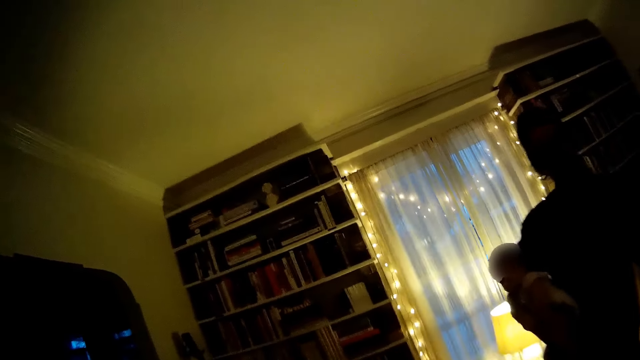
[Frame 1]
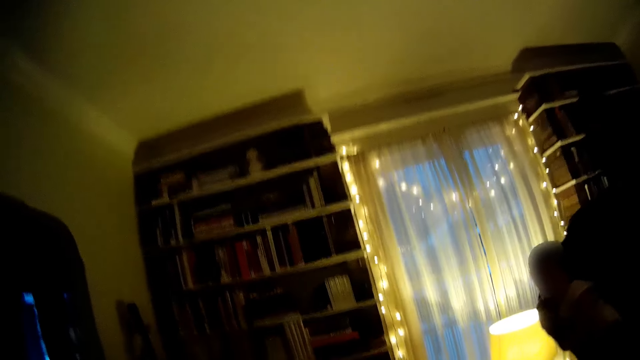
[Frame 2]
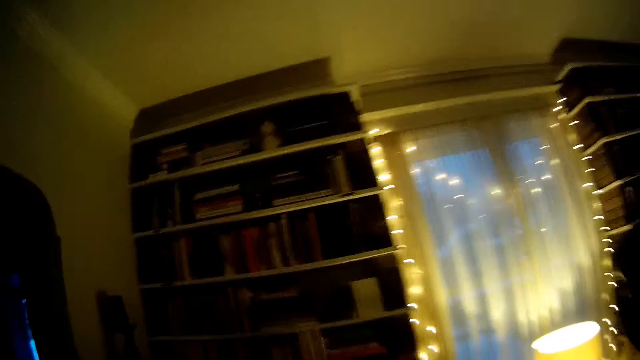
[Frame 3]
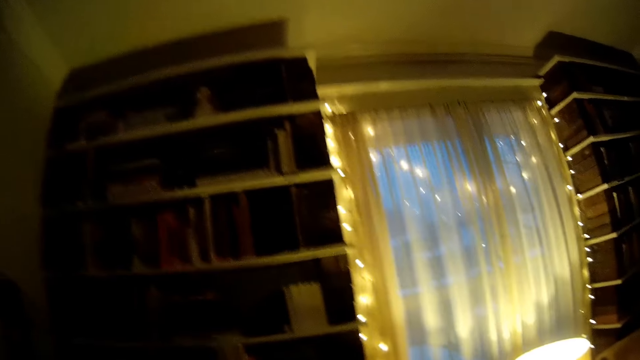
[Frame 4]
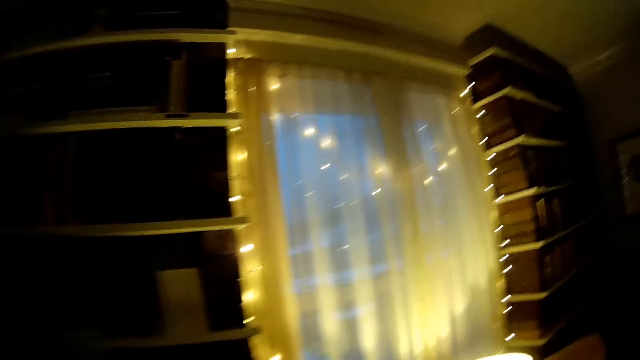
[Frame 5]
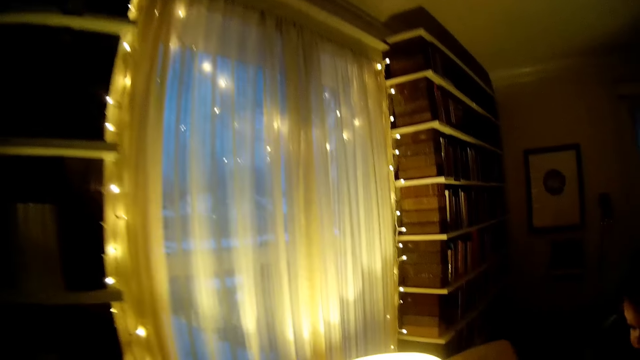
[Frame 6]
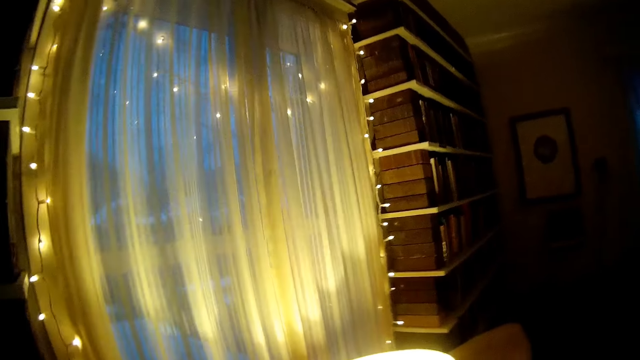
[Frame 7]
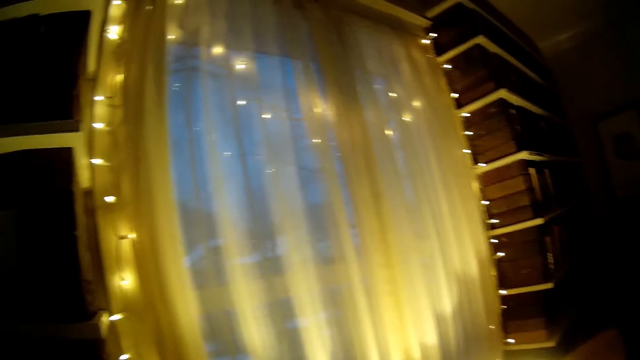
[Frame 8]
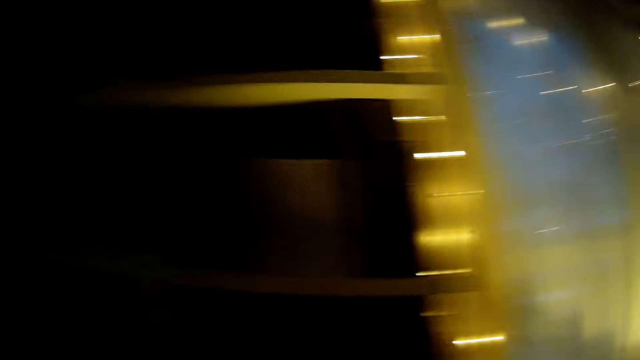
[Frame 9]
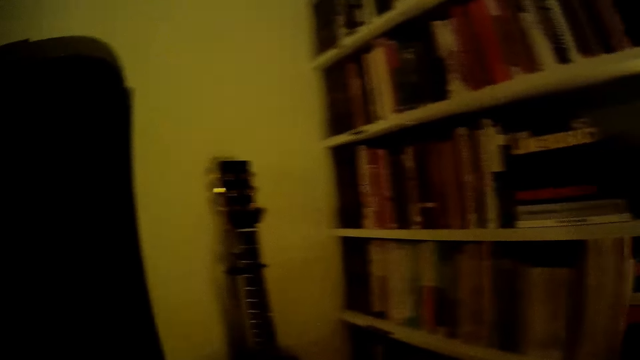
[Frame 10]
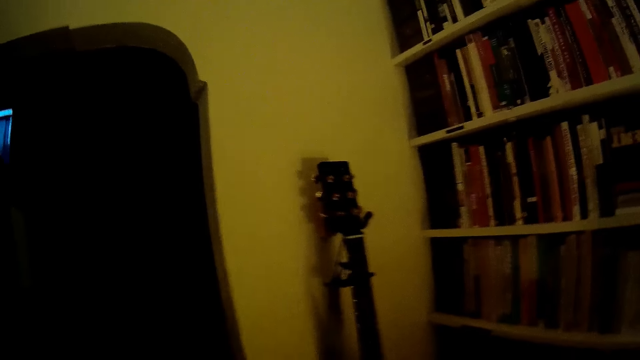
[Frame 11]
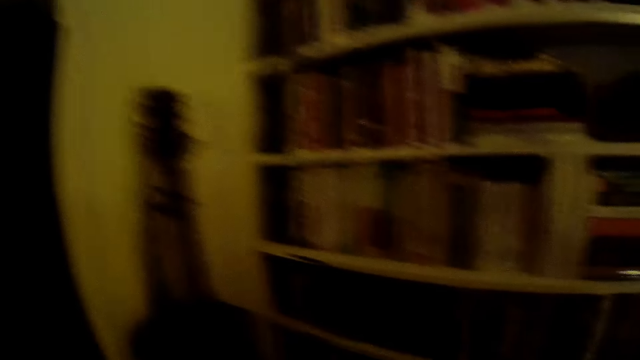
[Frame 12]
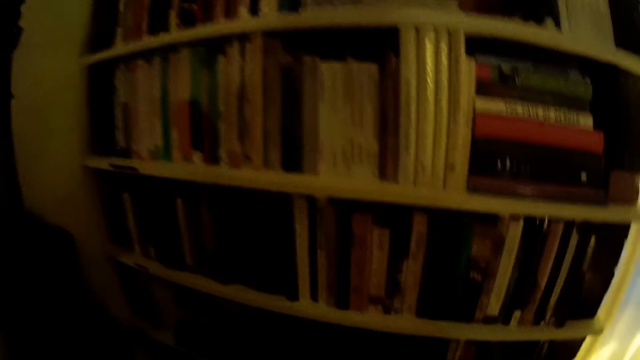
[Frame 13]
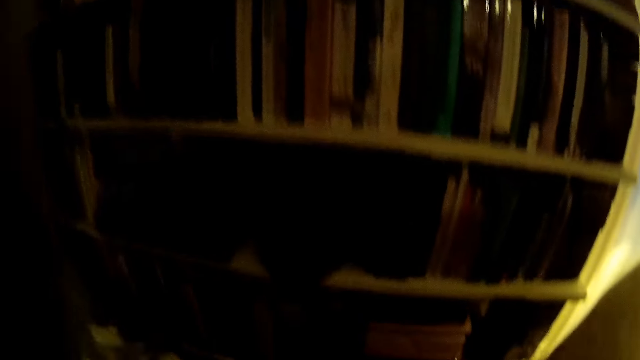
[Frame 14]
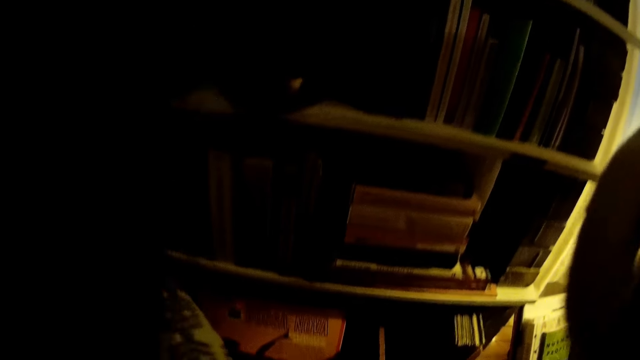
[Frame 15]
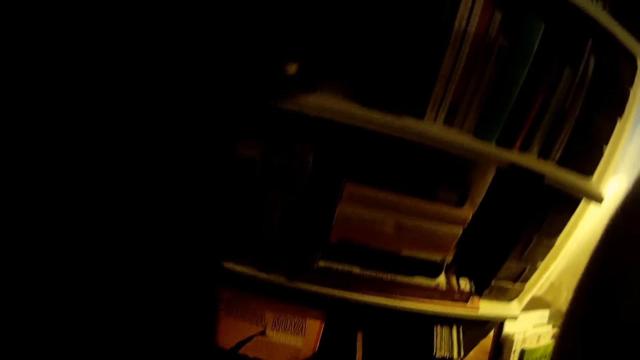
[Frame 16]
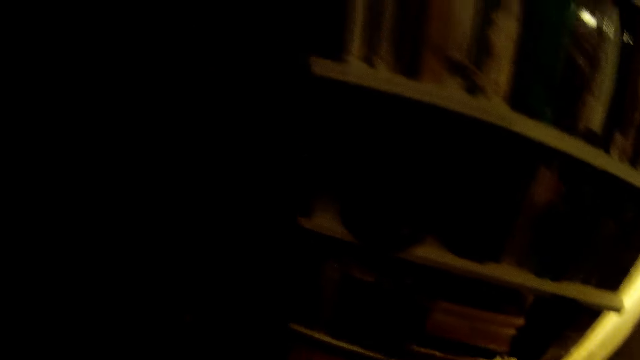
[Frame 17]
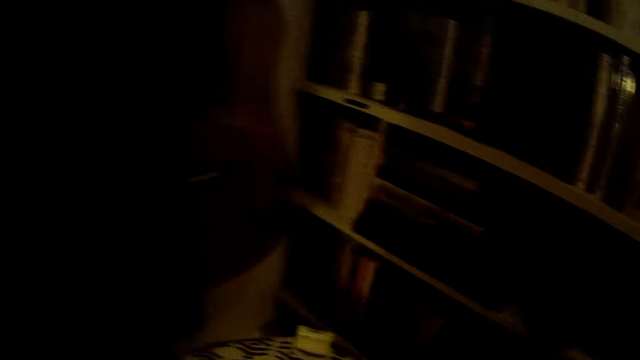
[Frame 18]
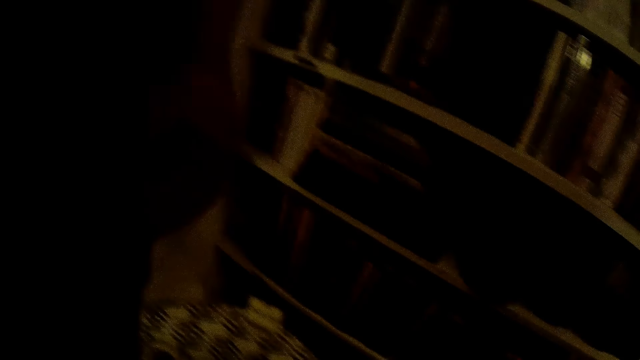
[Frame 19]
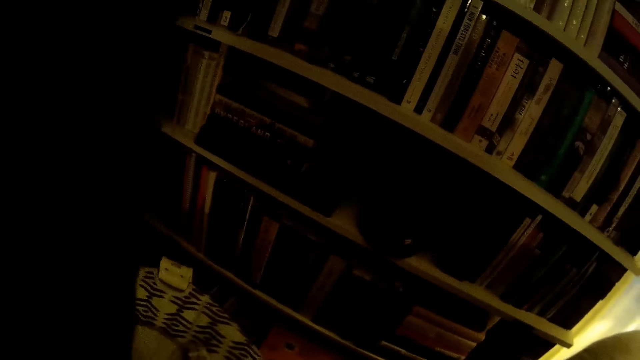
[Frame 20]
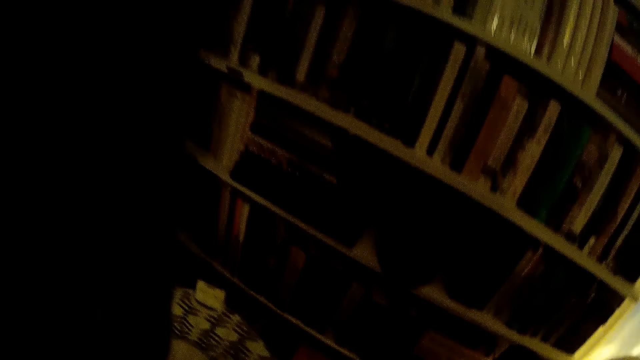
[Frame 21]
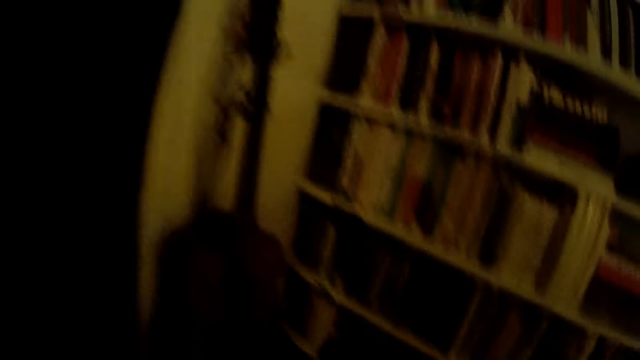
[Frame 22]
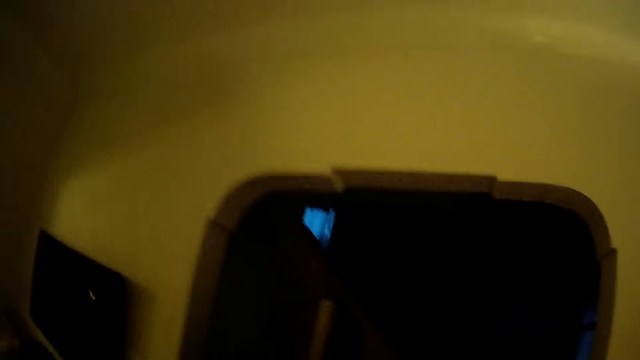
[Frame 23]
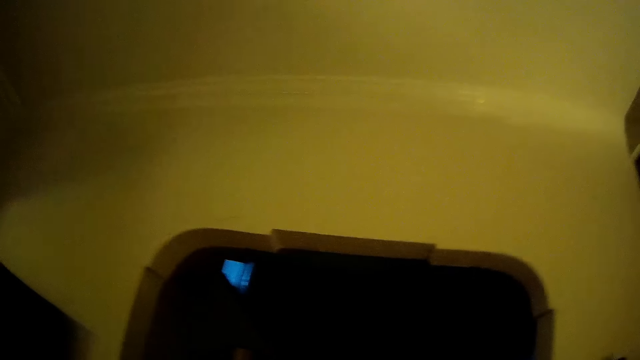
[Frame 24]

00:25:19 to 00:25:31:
The camera wearer moves around the living room. They adjust a stool in front of a bookshelf with both hands.

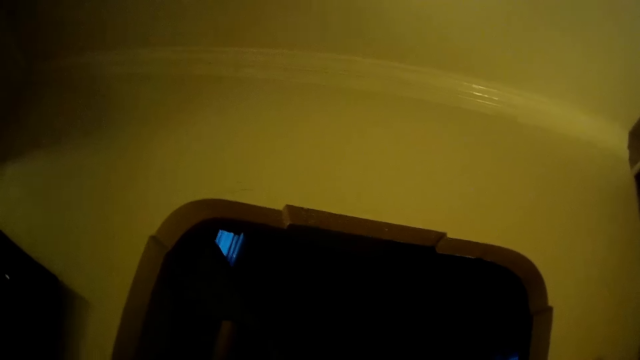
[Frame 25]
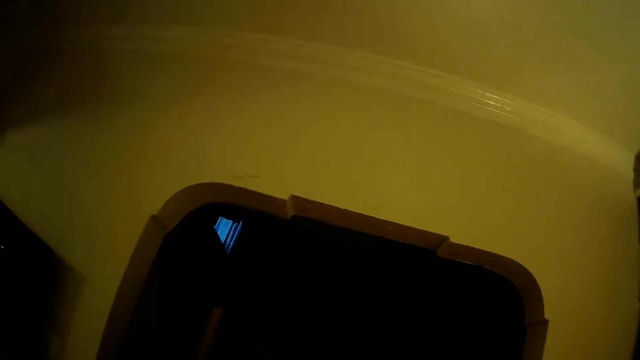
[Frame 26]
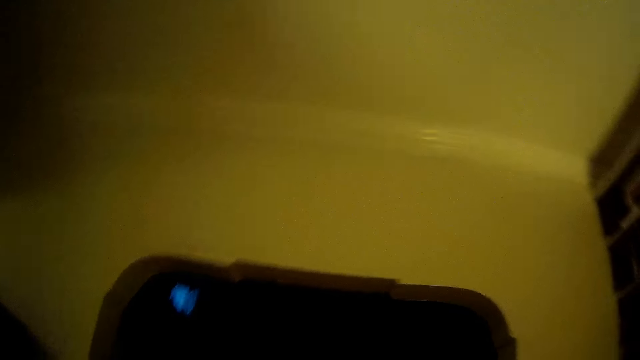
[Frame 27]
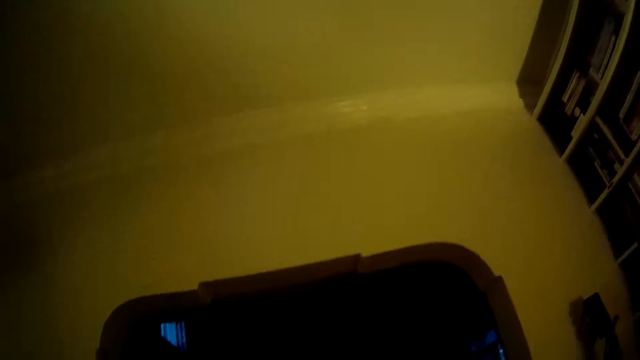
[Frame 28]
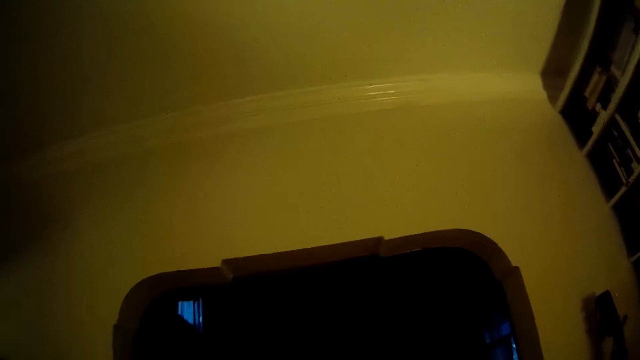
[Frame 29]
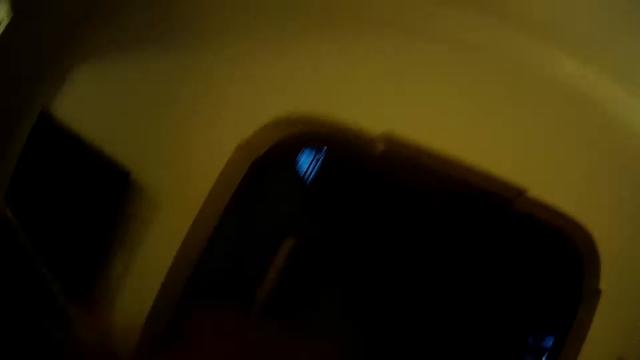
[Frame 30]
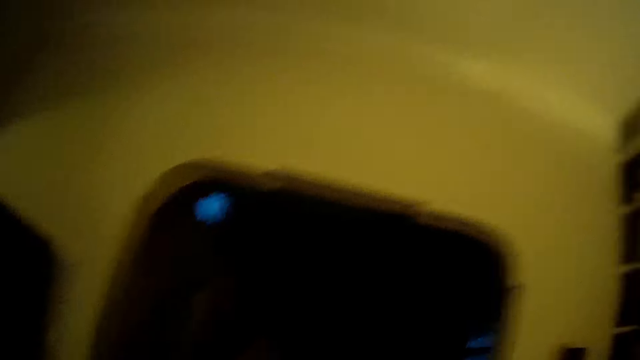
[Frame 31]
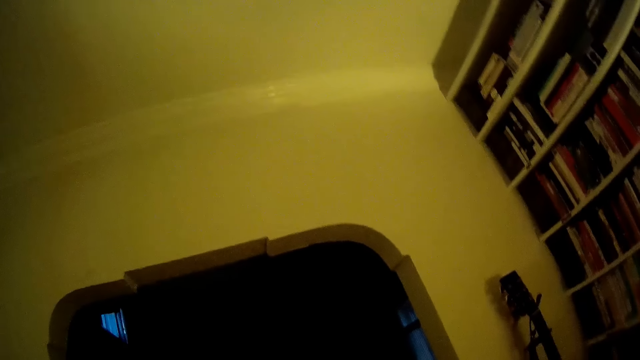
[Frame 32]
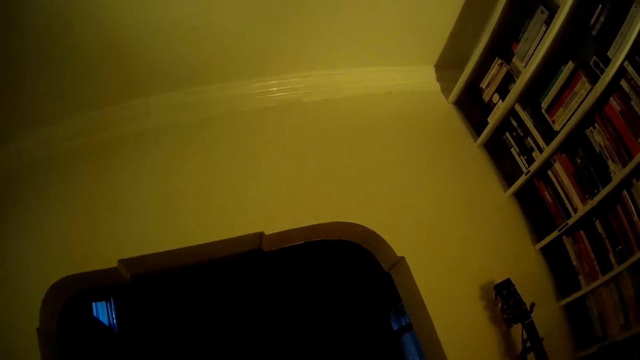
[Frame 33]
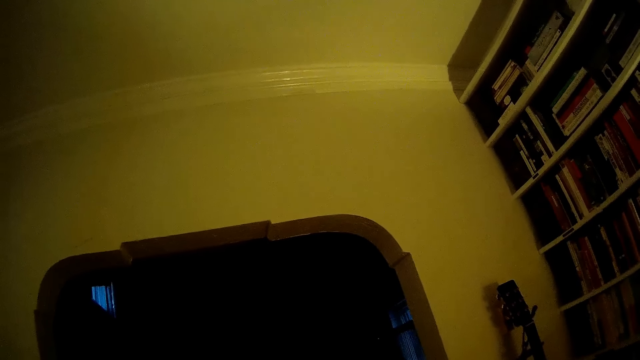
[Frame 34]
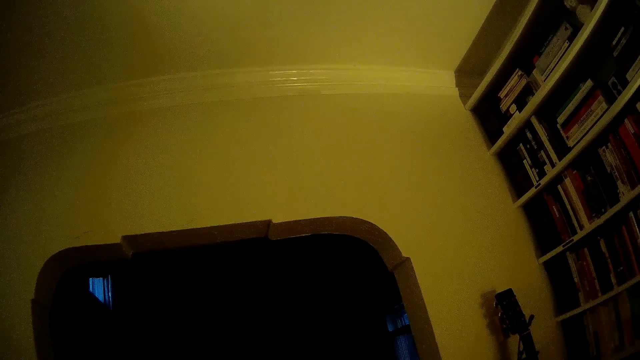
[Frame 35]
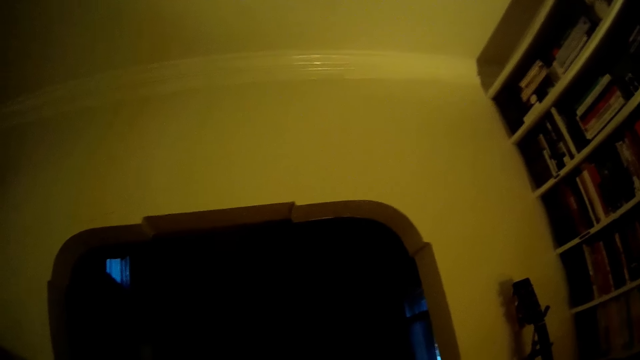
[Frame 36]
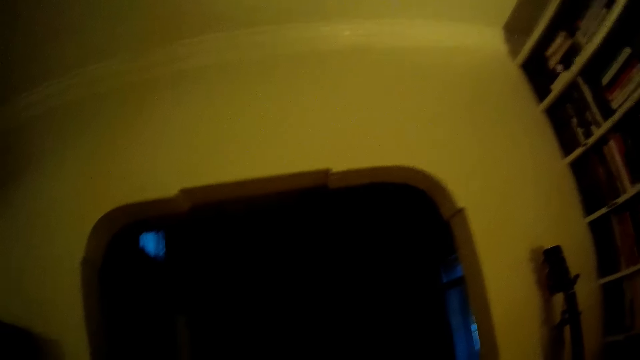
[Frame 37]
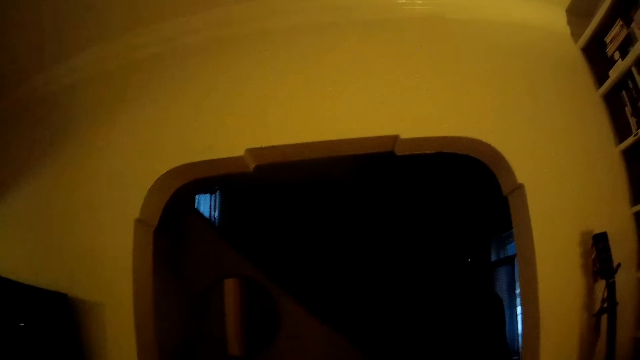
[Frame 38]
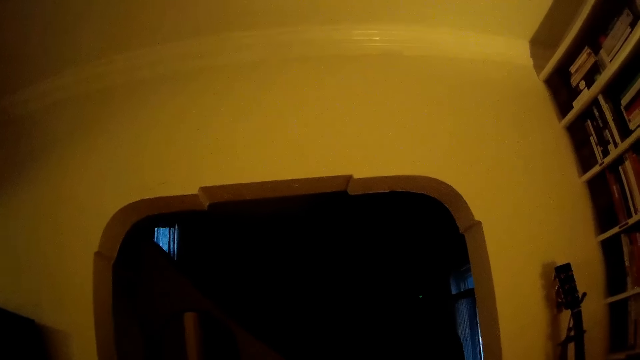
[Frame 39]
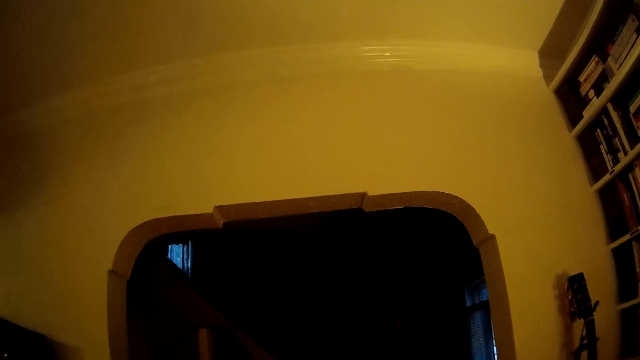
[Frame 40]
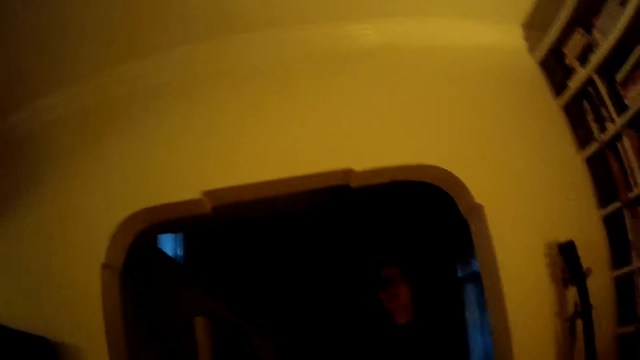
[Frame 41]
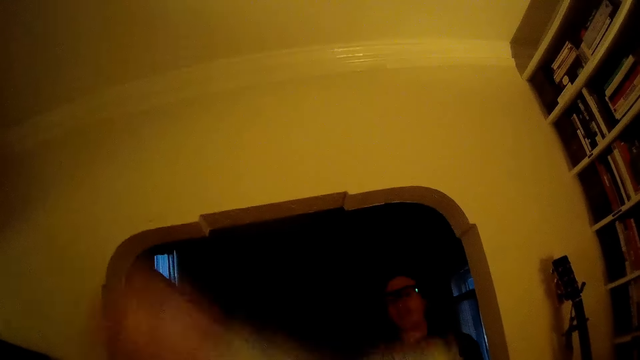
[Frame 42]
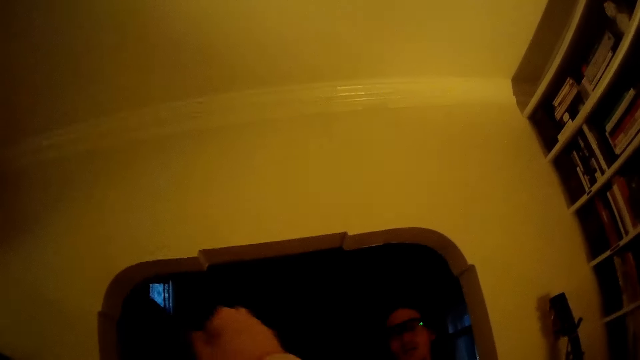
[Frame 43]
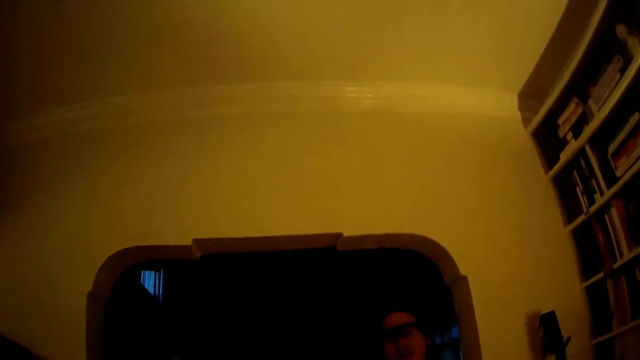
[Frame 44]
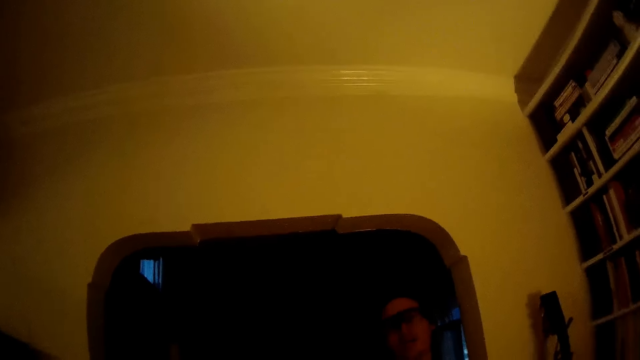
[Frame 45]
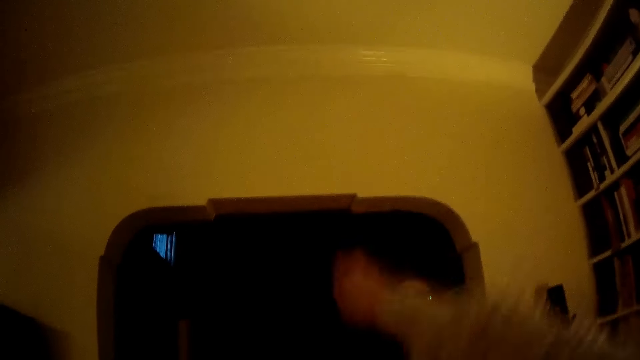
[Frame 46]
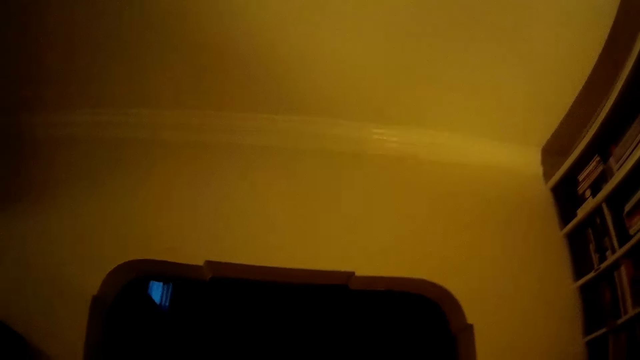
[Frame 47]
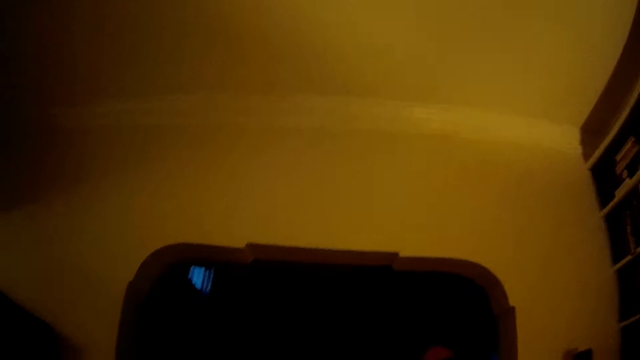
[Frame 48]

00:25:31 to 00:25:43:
The camera wearer interacts with the man. She lifts her left hand. She converses with the man. She lifts her right hand. She stretches out her right hand. She lifts her right hand again.
